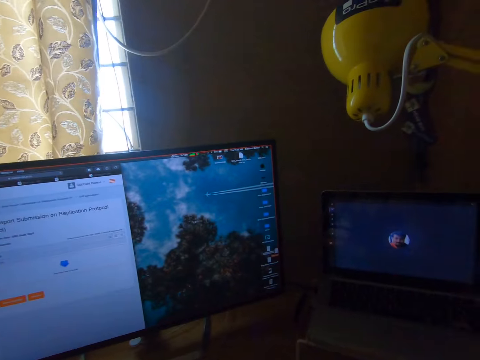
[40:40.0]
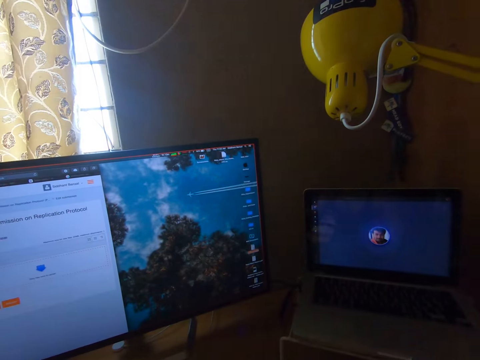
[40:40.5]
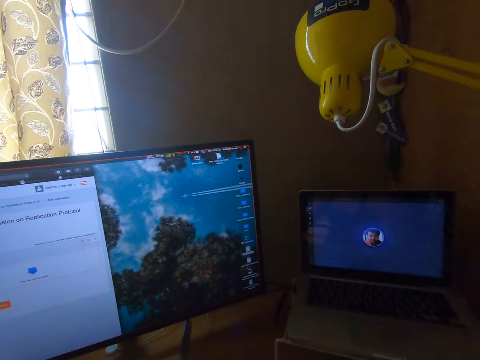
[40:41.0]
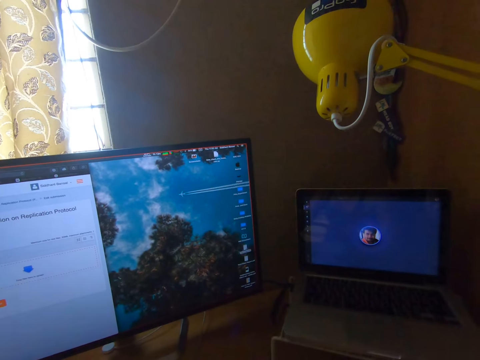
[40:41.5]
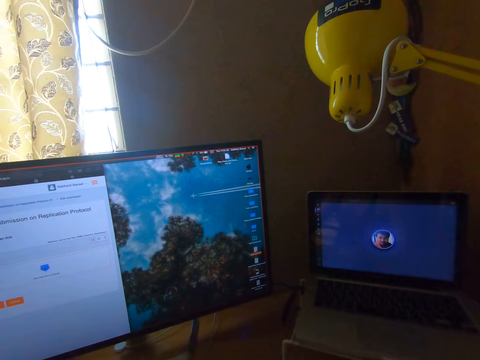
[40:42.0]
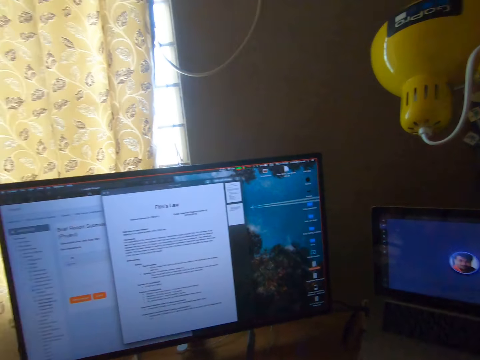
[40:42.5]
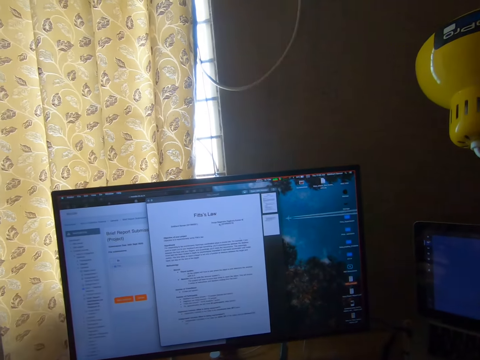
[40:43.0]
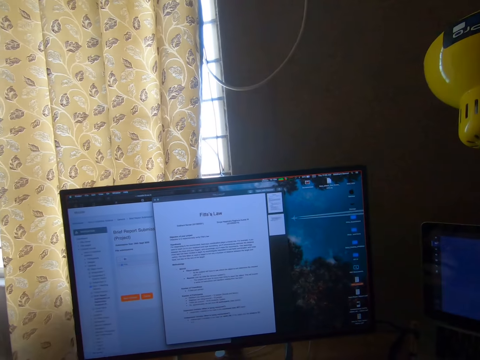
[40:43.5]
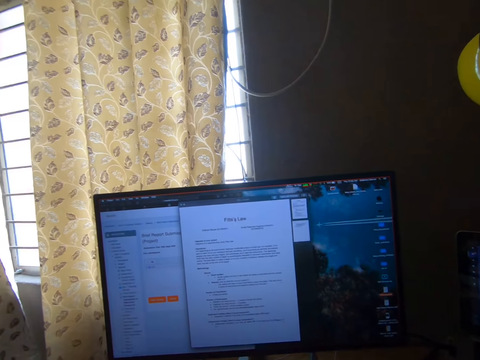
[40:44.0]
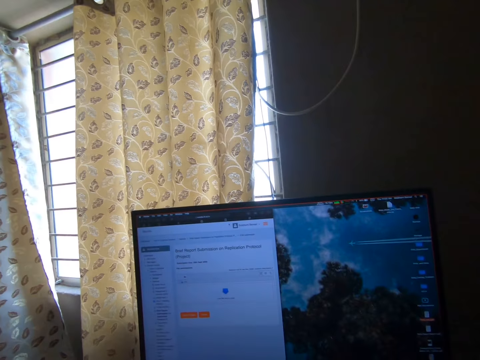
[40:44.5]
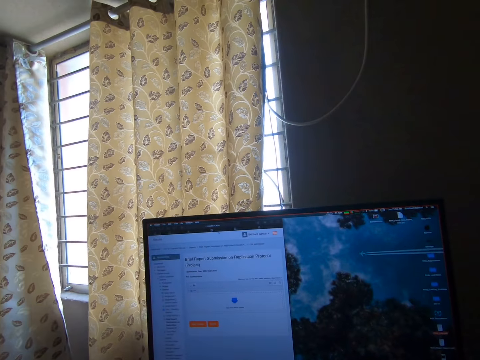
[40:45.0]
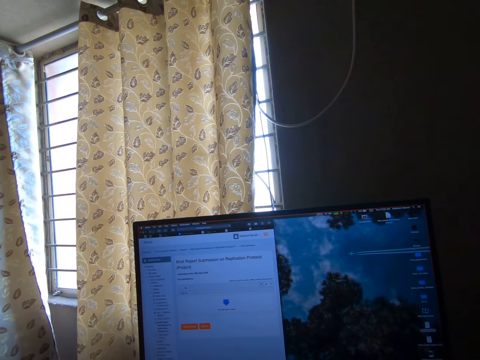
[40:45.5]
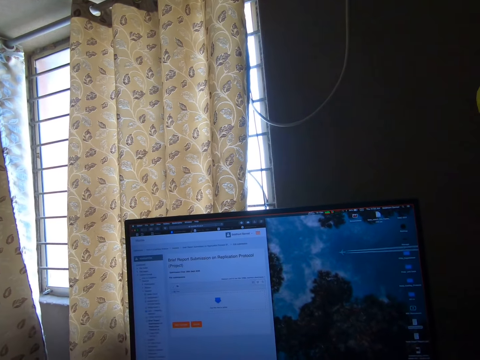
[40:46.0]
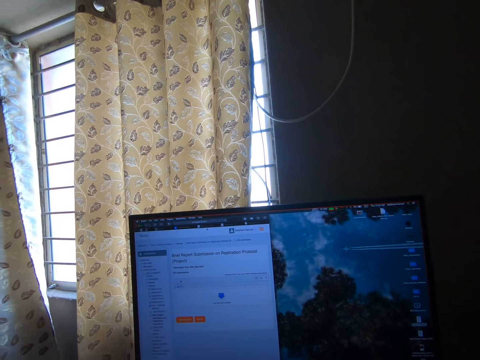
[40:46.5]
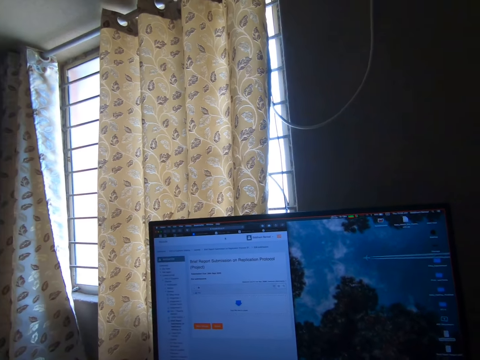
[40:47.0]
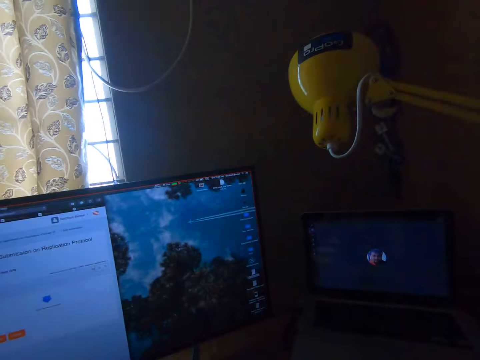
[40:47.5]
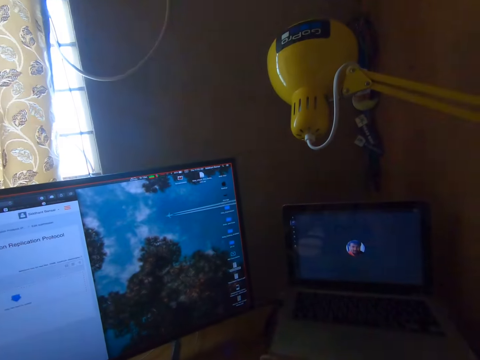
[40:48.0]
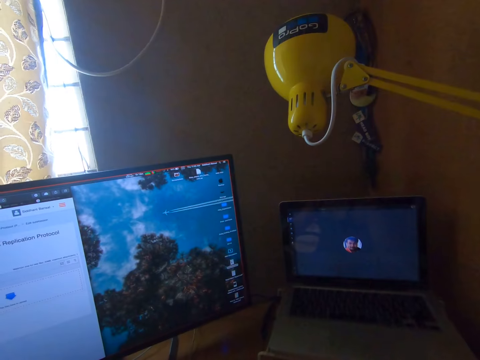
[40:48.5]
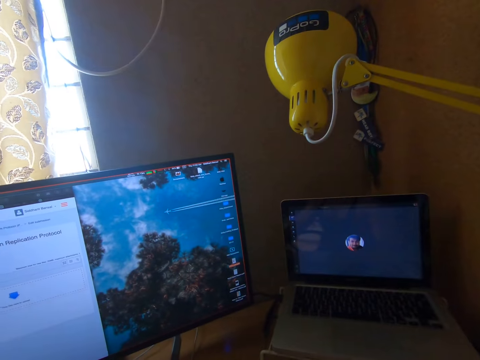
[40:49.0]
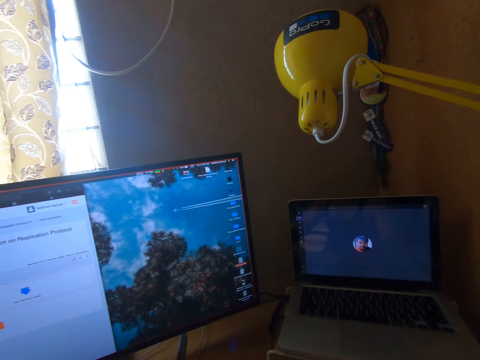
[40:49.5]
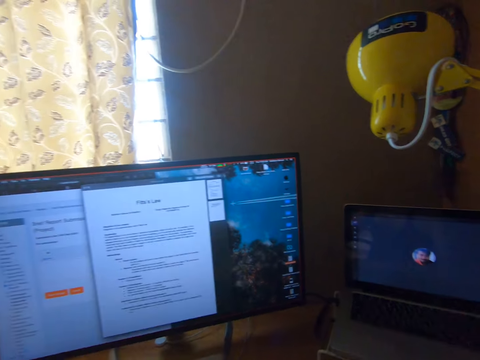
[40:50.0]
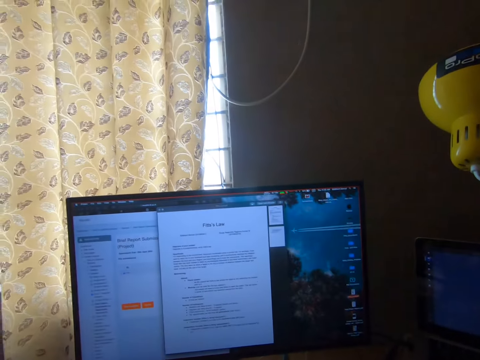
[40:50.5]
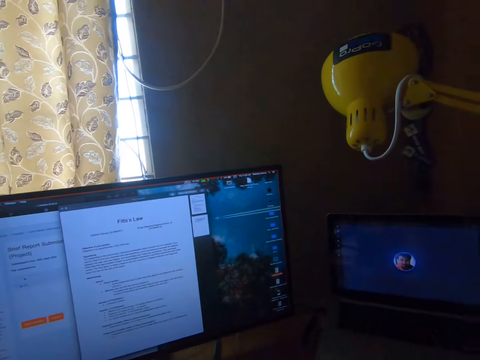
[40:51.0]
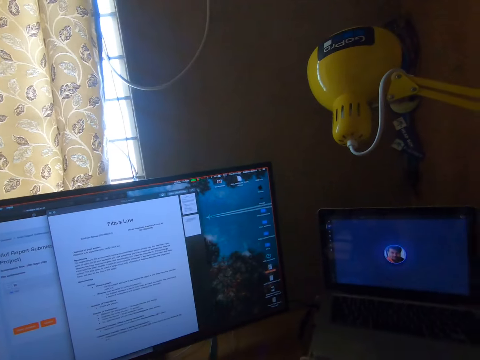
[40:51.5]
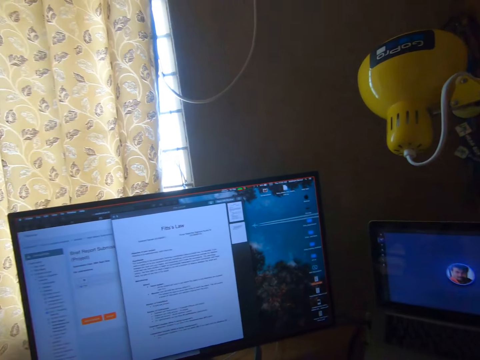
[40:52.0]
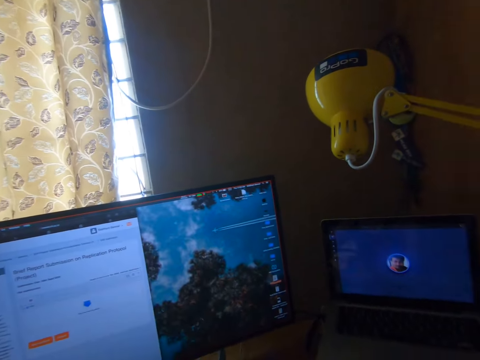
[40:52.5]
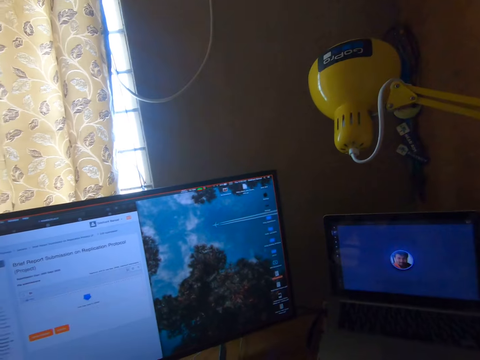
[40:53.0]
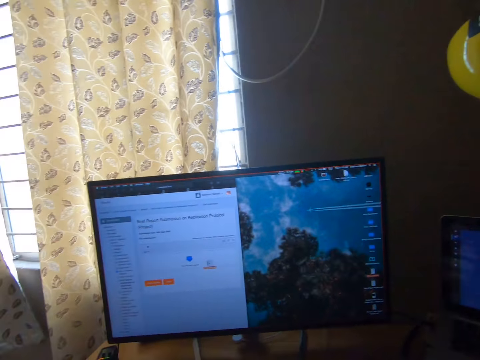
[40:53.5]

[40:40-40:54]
The camera wearer continues to interact on the real-time call. They operate the computer.

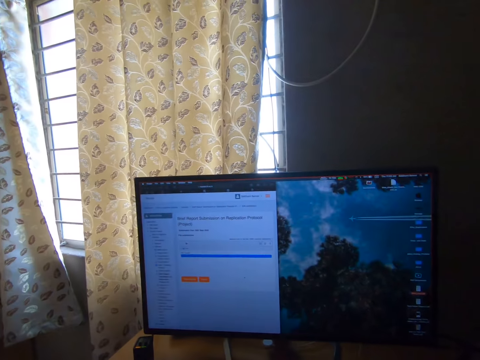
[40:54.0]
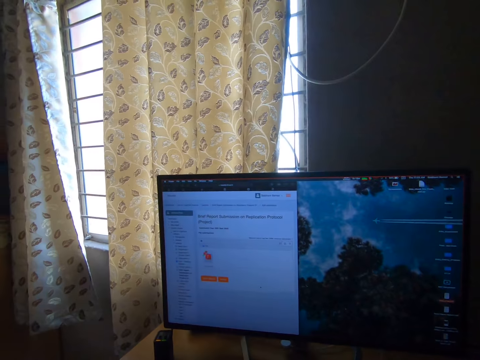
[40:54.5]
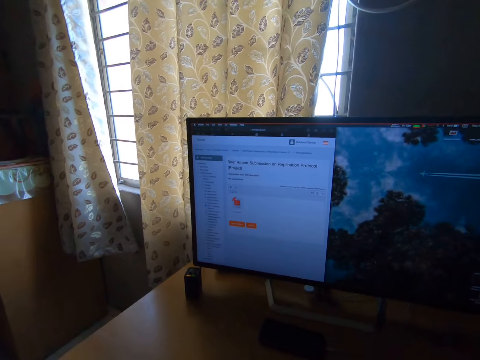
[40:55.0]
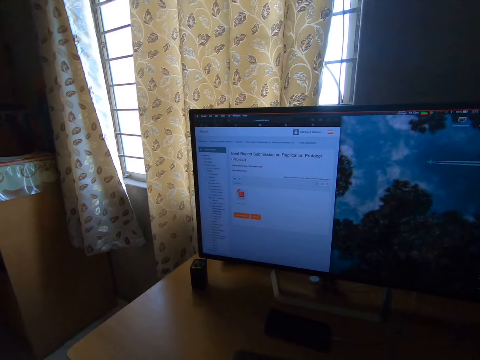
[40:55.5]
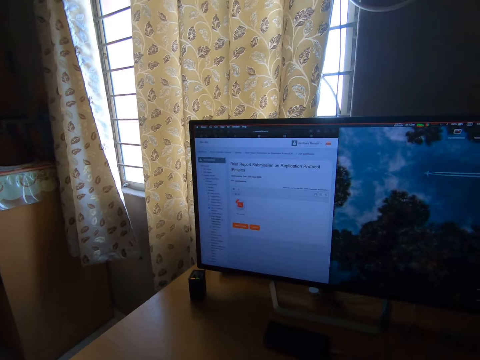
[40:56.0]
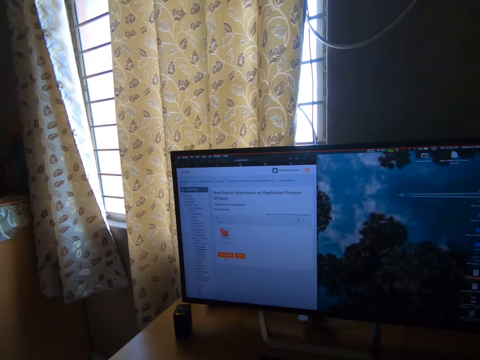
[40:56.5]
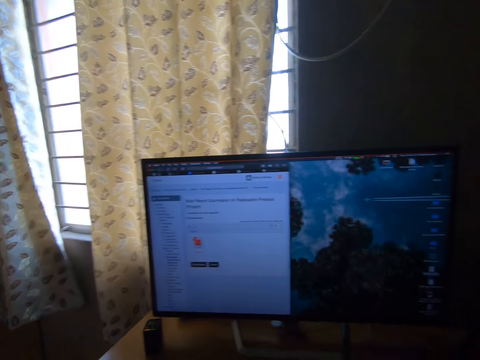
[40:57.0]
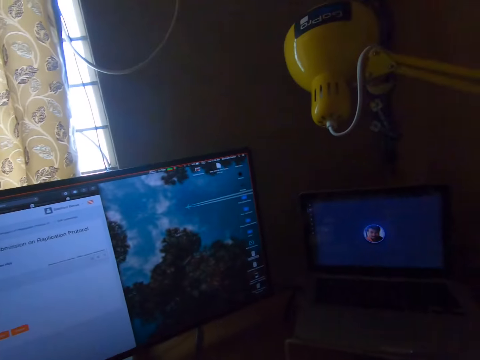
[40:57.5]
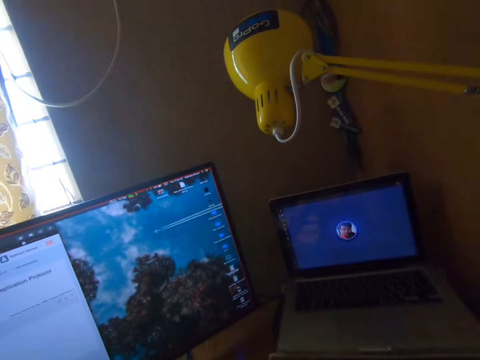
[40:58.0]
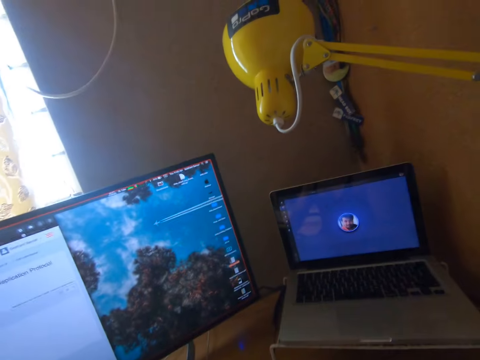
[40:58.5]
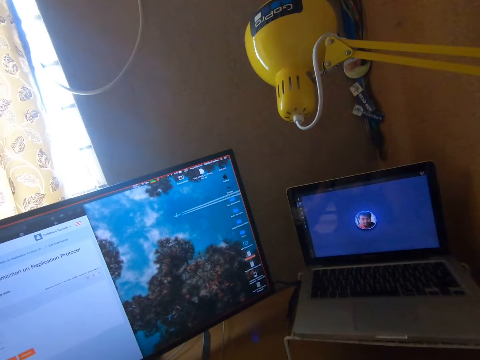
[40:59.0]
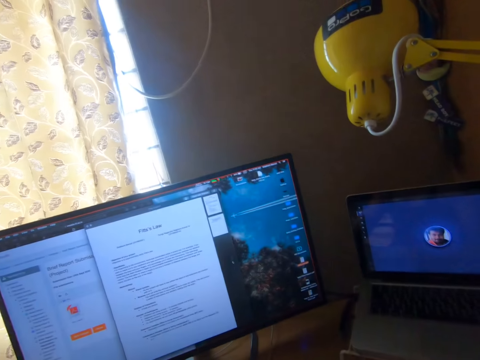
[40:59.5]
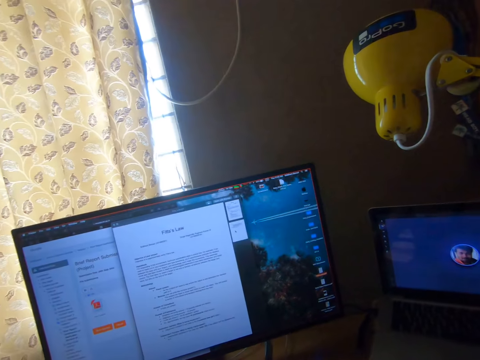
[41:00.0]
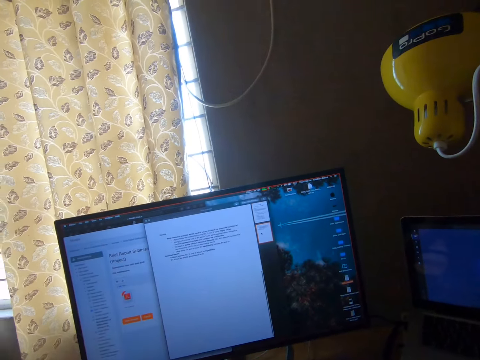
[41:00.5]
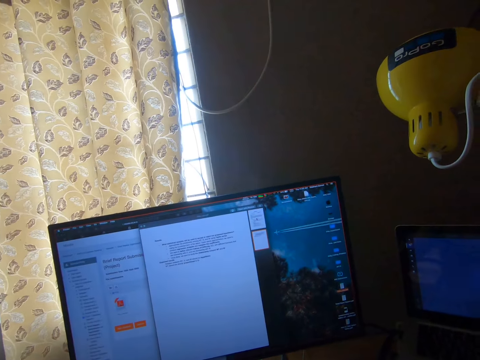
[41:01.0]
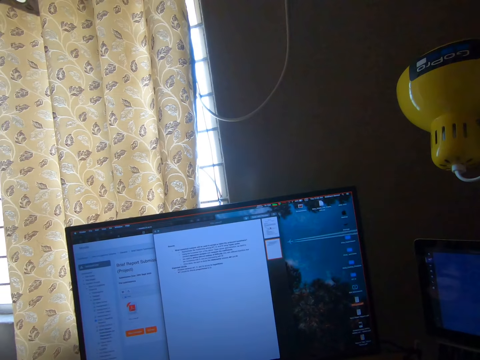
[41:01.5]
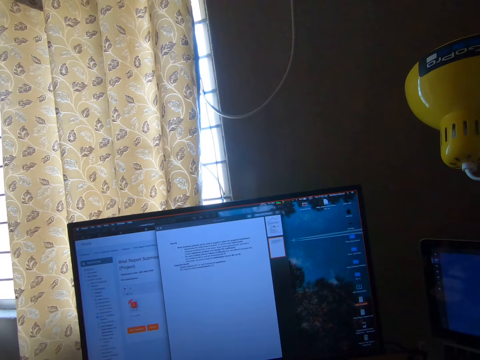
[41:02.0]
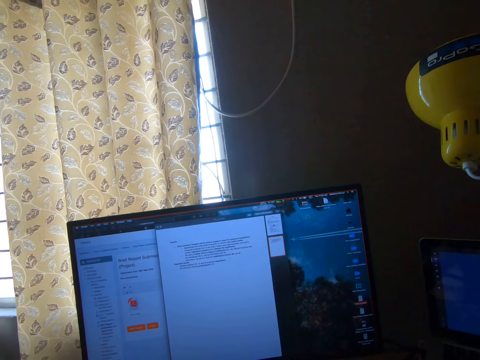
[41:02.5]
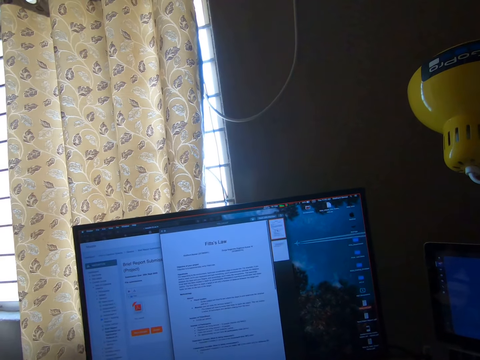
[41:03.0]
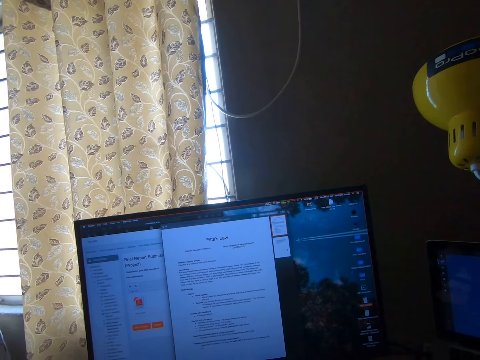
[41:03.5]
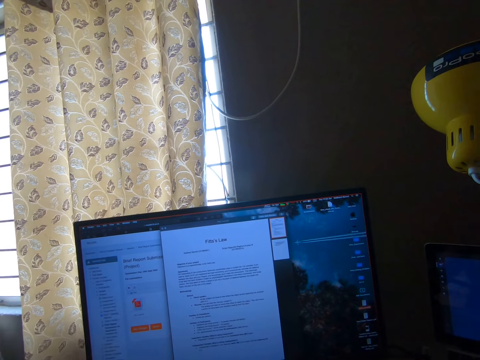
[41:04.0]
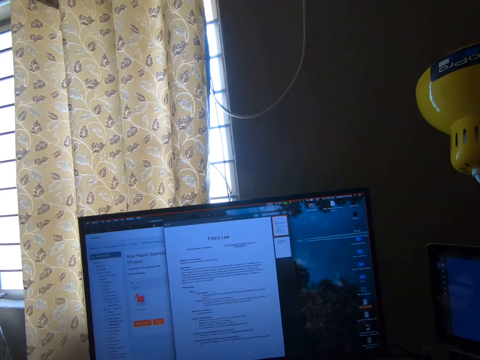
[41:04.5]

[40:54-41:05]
The camera wearer stares at the monitors. They talk with a man on a call. They operate the computer.

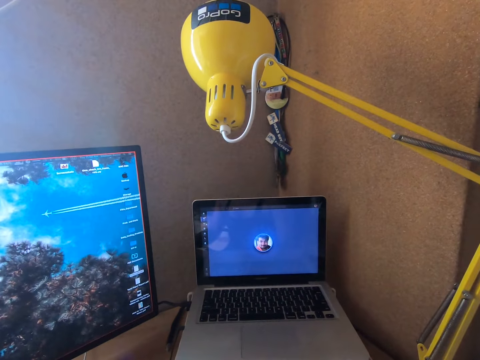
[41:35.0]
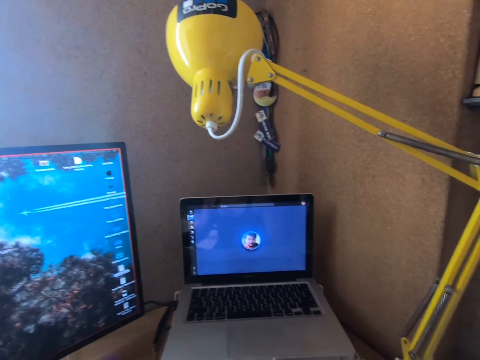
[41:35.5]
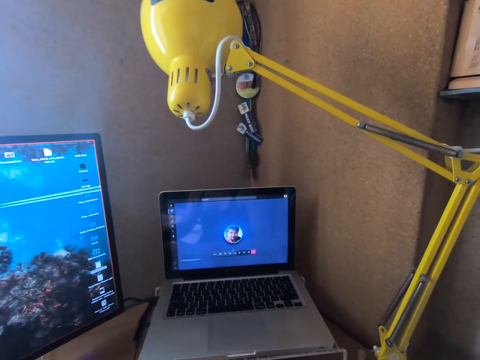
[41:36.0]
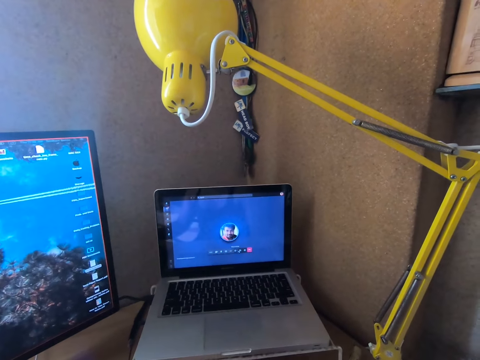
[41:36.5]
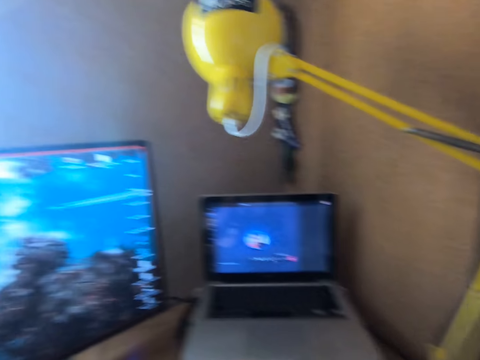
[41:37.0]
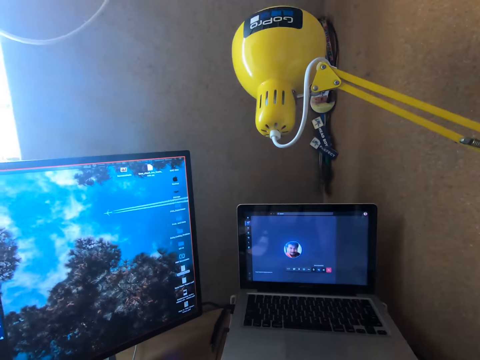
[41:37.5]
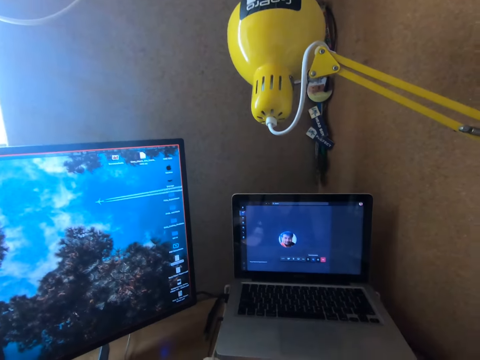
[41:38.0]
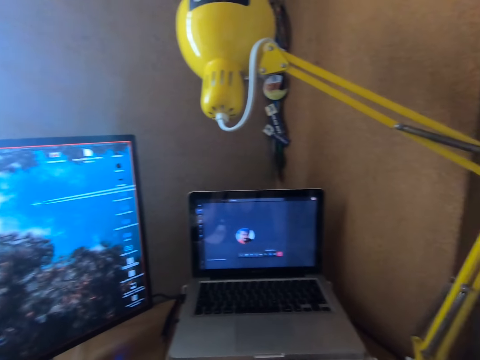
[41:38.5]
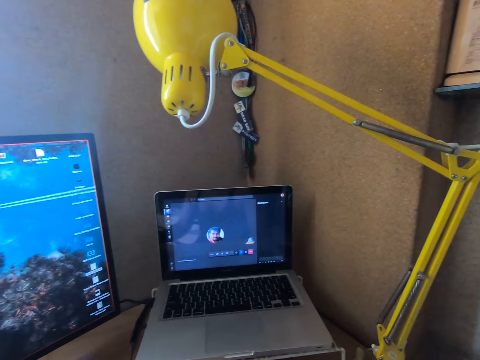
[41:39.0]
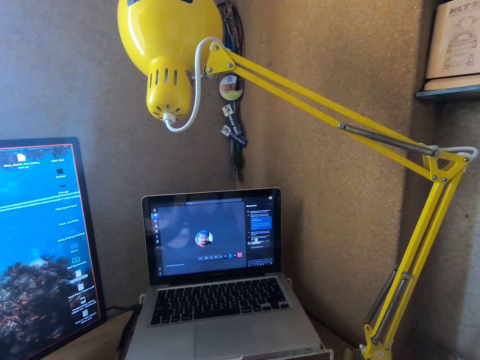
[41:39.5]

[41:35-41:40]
The camera wearer looks at the laptop.
